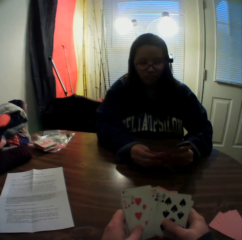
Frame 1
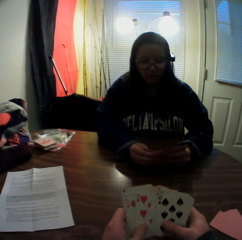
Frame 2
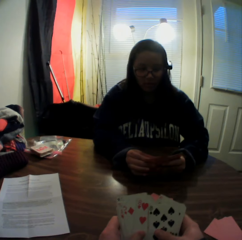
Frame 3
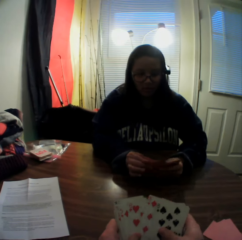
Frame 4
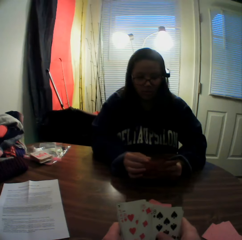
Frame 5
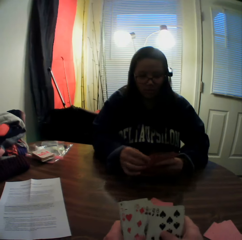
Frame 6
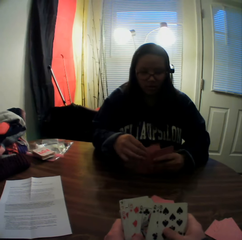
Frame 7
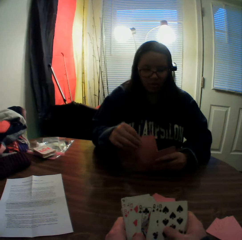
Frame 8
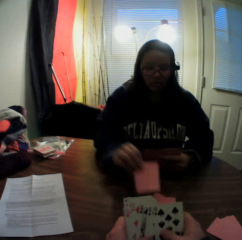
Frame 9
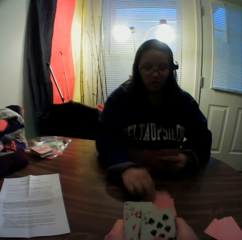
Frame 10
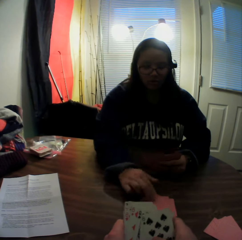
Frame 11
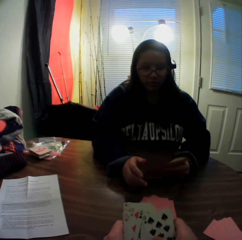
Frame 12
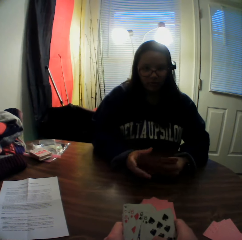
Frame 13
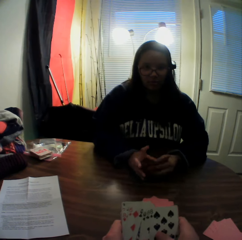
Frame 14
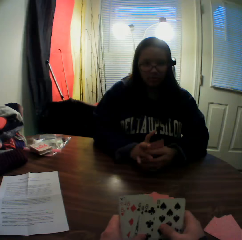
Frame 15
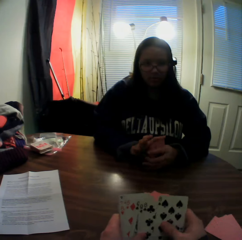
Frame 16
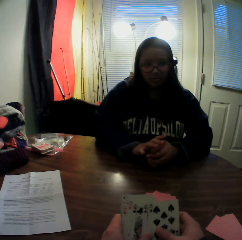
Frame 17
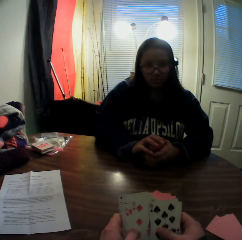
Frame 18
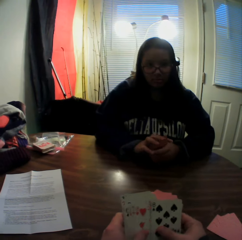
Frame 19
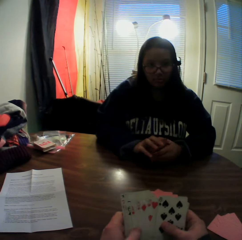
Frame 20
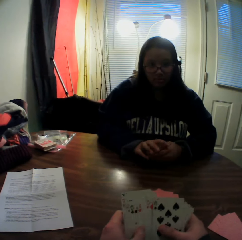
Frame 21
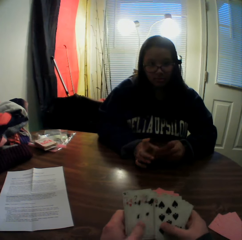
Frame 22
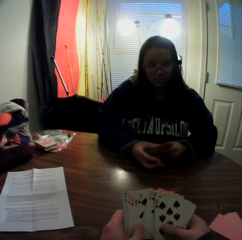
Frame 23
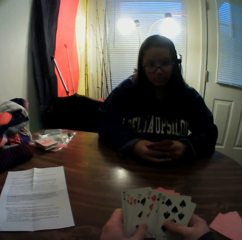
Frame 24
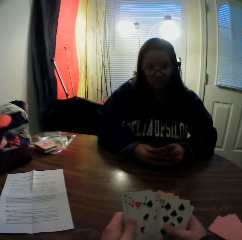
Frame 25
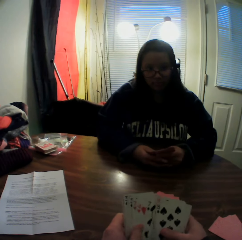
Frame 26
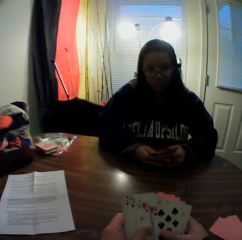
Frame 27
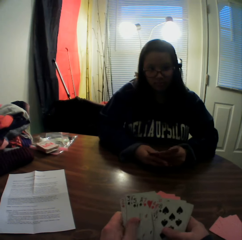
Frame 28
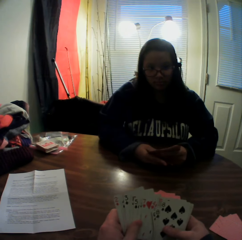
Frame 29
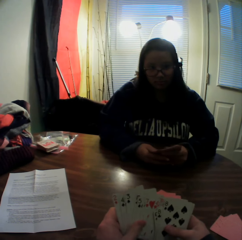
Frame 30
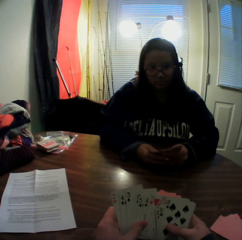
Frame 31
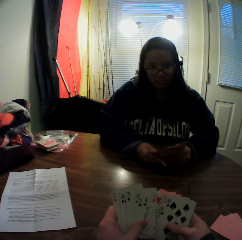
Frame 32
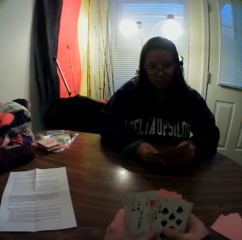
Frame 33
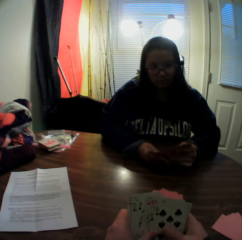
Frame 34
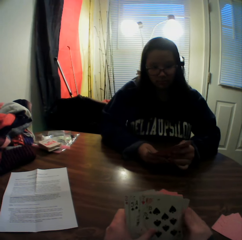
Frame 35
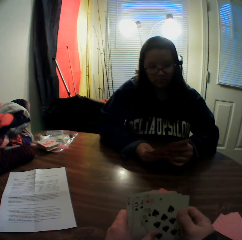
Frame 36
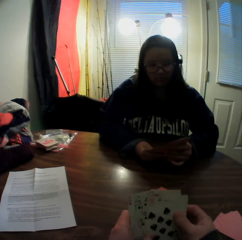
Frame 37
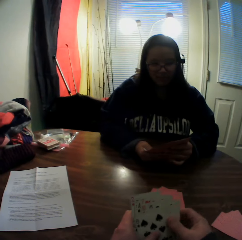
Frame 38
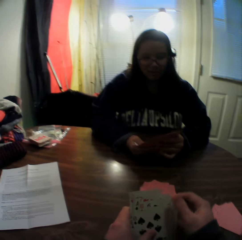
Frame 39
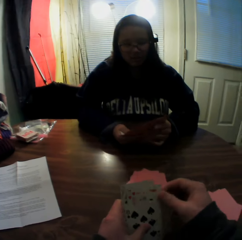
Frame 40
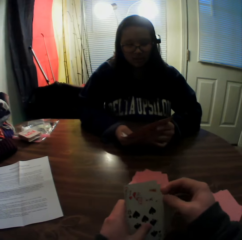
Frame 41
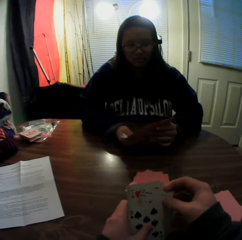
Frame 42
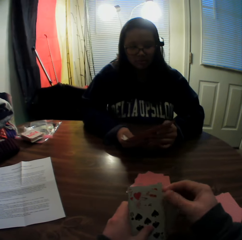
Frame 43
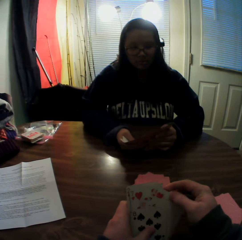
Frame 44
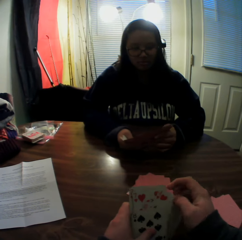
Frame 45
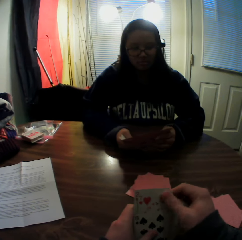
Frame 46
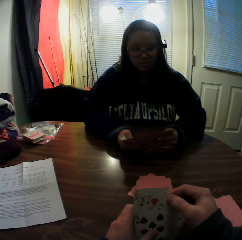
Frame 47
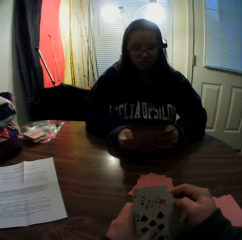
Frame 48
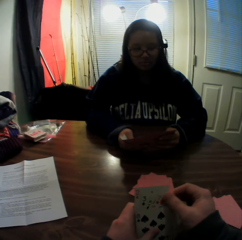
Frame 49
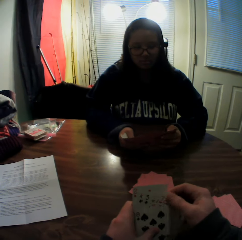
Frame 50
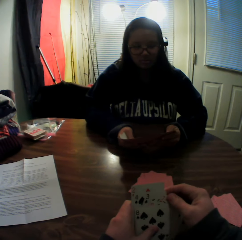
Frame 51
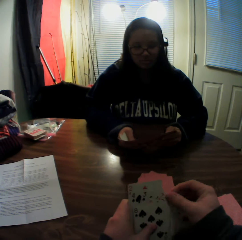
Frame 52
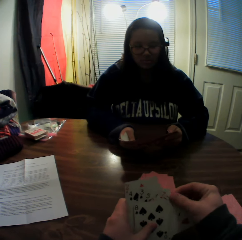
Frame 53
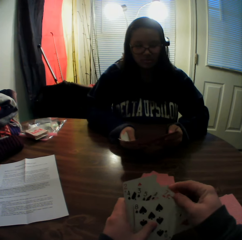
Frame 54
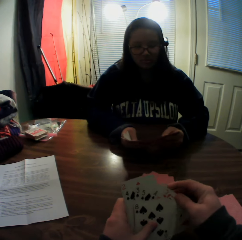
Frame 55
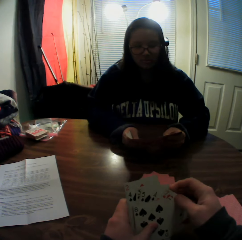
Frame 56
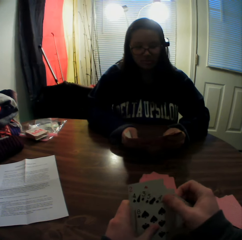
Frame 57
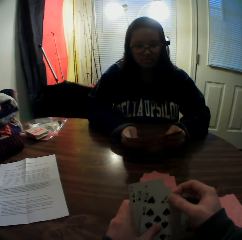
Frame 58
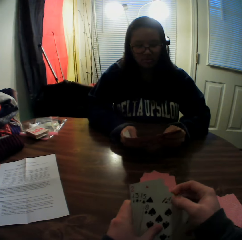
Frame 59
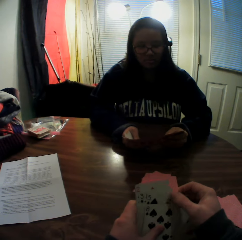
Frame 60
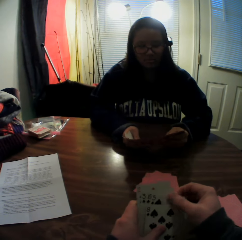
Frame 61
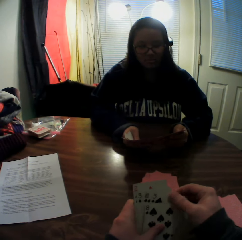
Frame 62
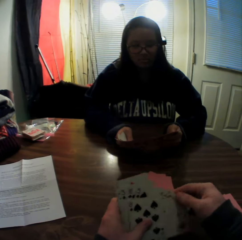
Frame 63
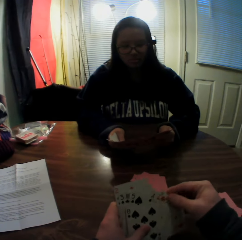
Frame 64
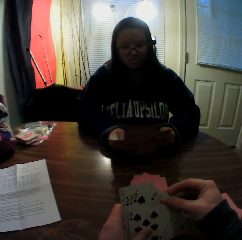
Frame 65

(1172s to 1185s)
A woman touches the cards and picks a card from the stack of cards in her hands with her right hand. The woman places the card onto the table. The camera wearer slides the cards. The woman flips through the stack of cards in her hands and holds a card. The camera wearer slides the cards.

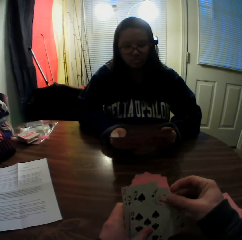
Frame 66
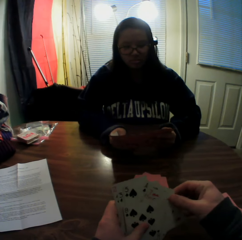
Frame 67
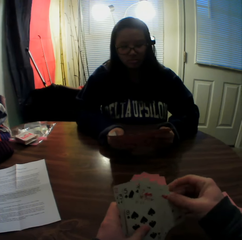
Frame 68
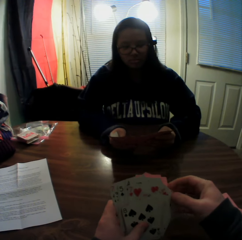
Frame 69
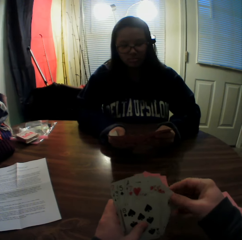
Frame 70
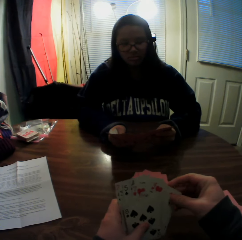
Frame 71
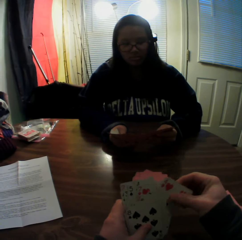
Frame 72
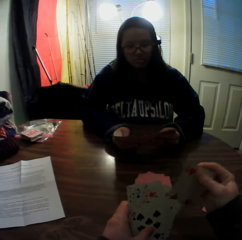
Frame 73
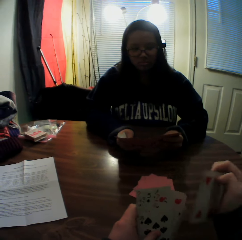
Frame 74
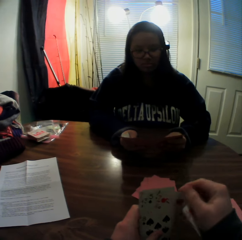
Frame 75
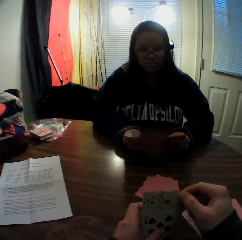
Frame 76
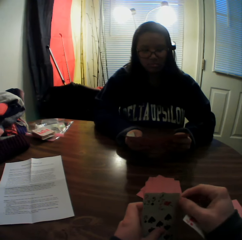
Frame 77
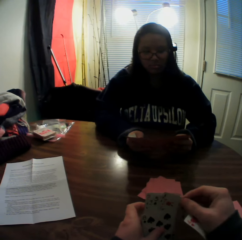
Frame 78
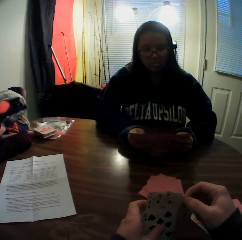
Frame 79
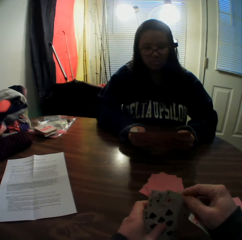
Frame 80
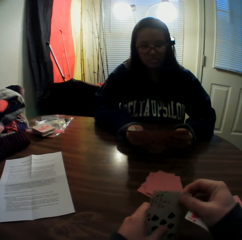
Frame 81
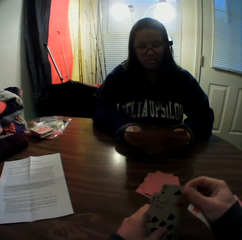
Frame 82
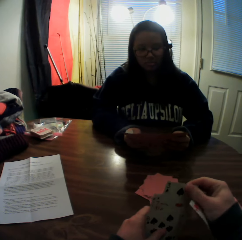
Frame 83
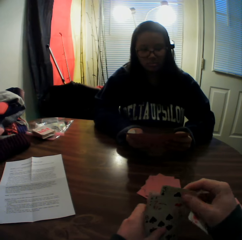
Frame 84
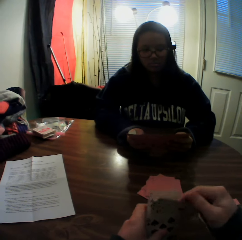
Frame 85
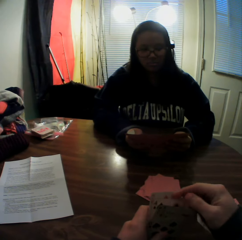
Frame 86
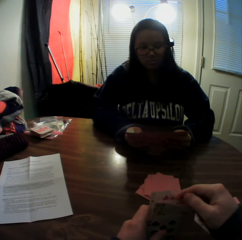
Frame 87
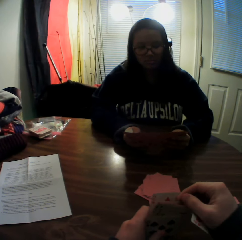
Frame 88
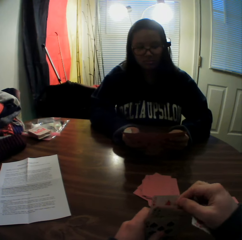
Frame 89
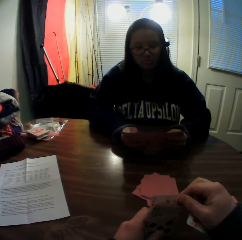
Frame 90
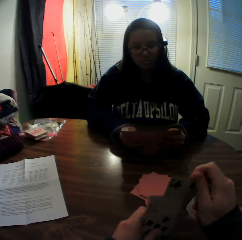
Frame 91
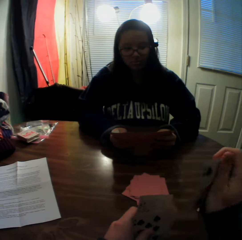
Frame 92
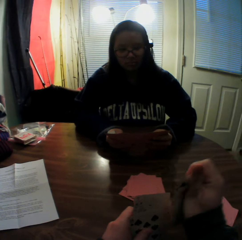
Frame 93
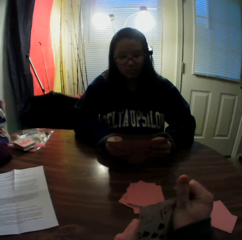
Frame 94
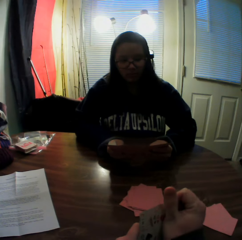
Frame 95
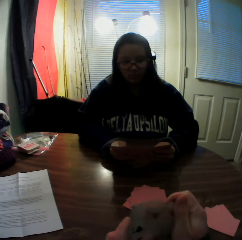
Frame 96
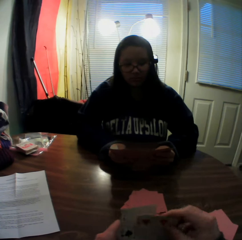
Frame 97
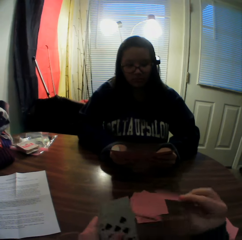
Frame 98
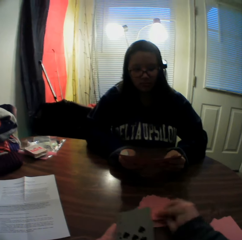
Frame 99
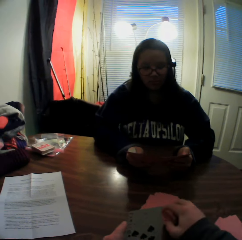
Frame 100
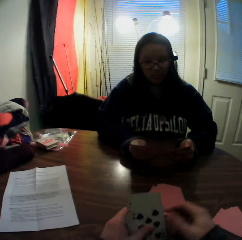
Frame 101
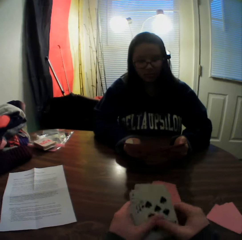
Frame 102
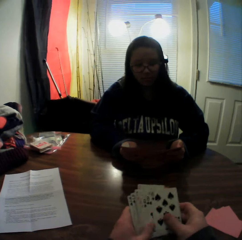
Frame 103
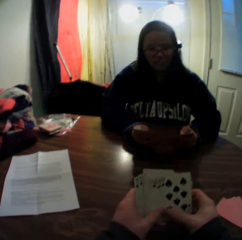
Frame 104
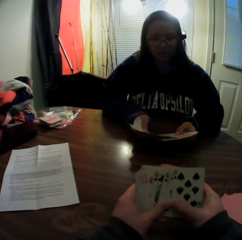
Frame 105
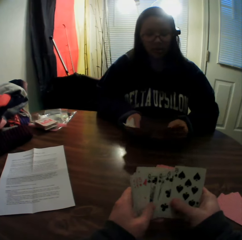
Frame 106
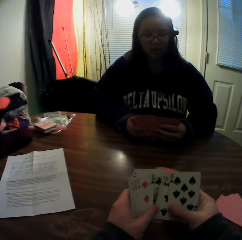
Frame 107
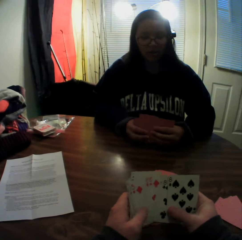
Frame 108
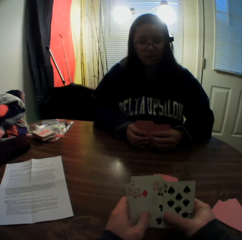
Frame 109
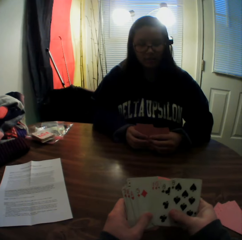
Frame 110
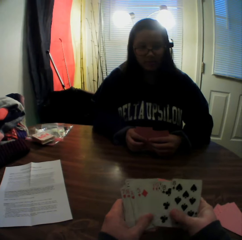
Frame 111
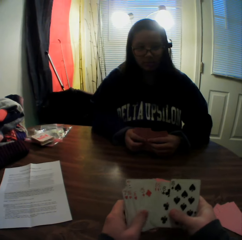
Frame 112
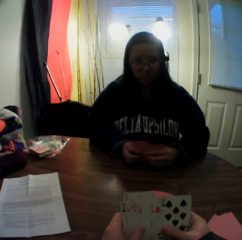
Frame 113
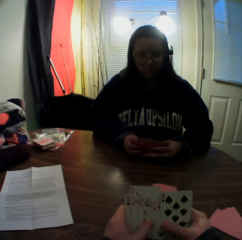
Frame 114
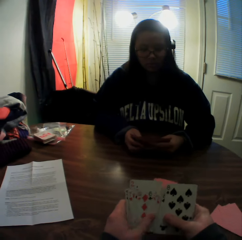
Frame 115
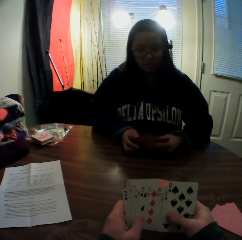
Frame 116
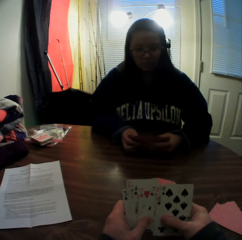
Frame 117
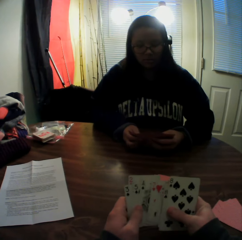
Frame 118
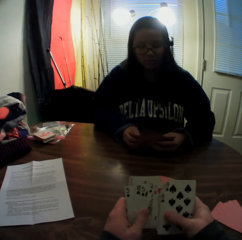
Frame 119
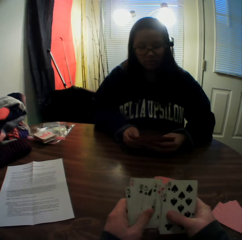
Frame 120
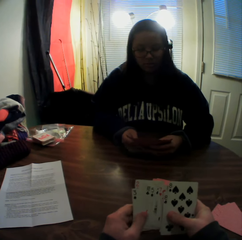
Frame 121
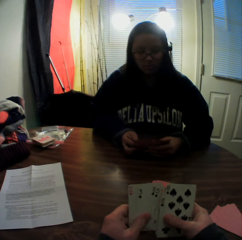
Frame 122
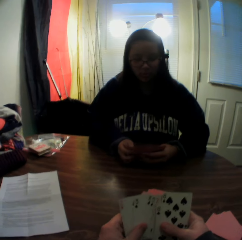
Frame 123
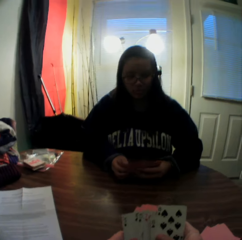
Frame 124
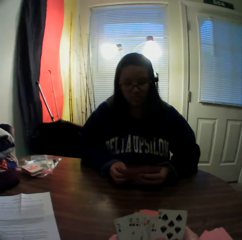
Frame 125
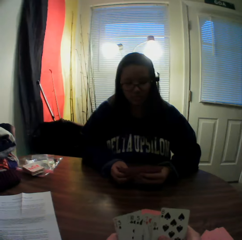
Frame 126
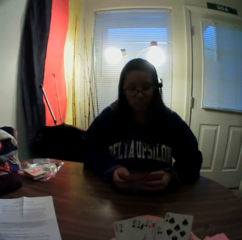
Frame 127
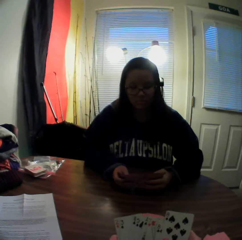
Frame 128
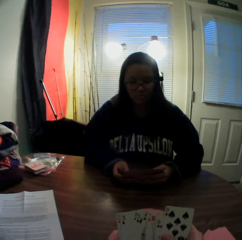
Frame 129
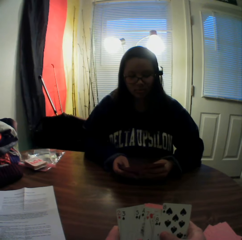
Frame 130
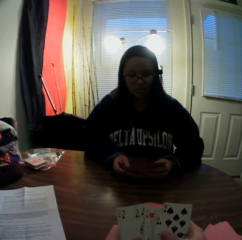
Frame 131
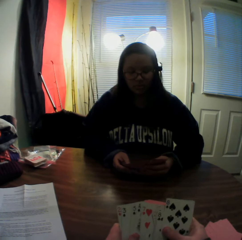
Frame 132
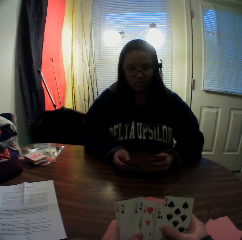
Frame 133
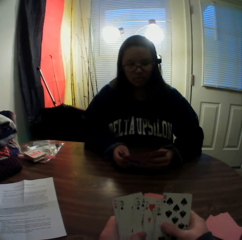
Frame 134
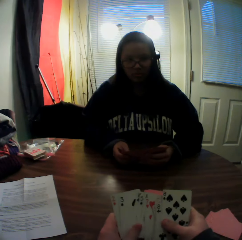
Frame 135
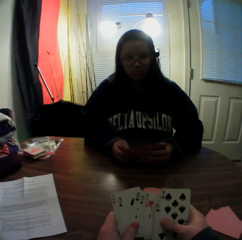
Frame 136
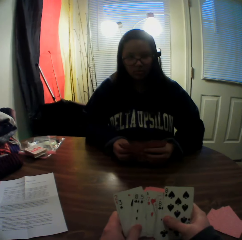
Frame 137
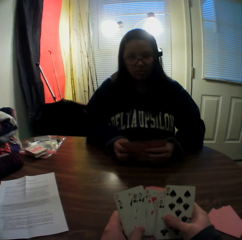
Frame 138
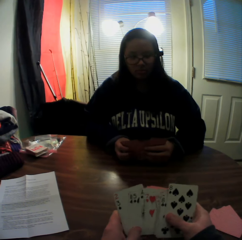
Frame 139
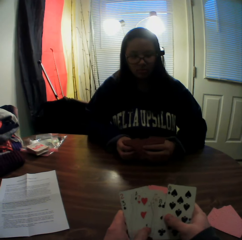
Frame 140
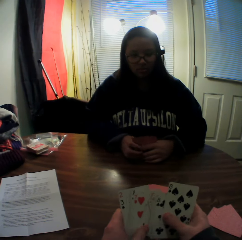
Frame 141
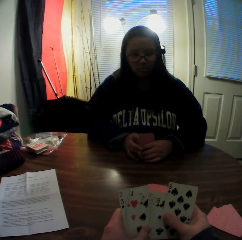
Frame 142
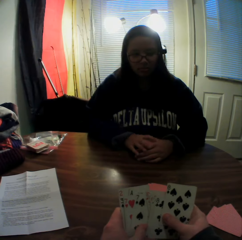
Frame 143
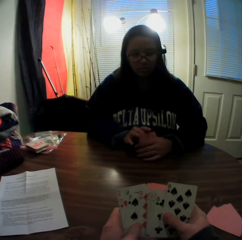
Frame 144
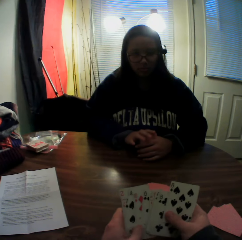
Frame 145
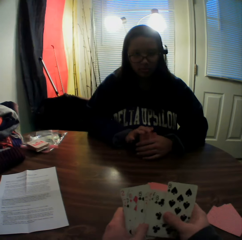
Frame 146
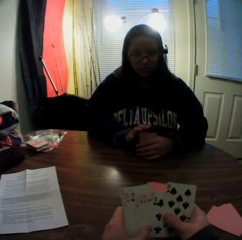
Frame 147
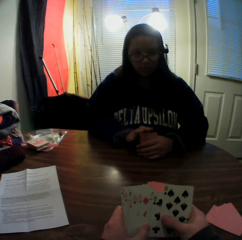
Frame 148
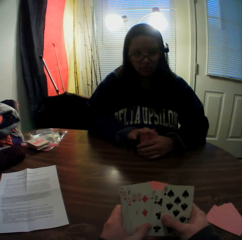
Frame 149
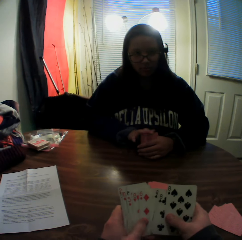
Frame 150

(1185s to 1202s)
A woman holds a card. The camera wearer picks a card from the stack of cards in his hands with his right hand. He slides the cards. He flips through the stack of cards in his hands. He picks a card from the stack of cards in his hands with his right hand. He returns a card to the stack of cards in his hands. He drops a card onto the table. He flips through the stack of cards in his hands. He slides the cards. The woman holds the card. The camera wearer slides the cards. The woman holds the card and puts the cards together.
